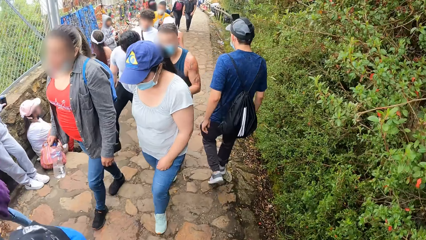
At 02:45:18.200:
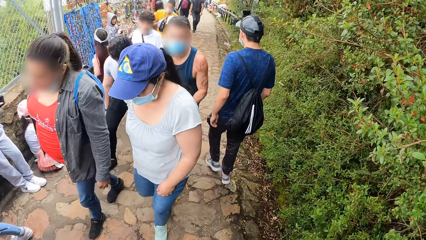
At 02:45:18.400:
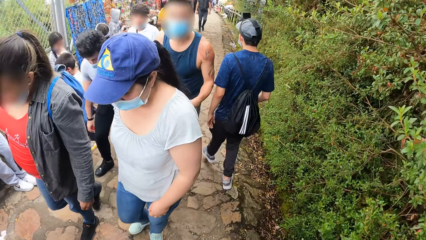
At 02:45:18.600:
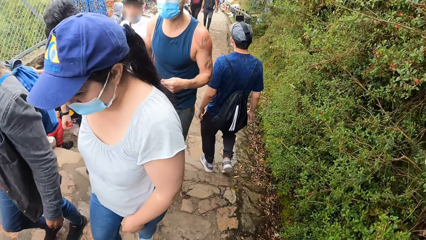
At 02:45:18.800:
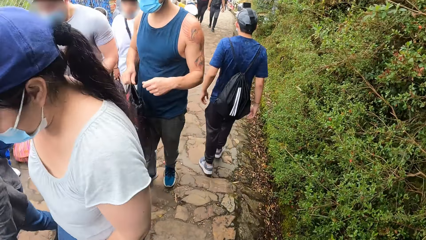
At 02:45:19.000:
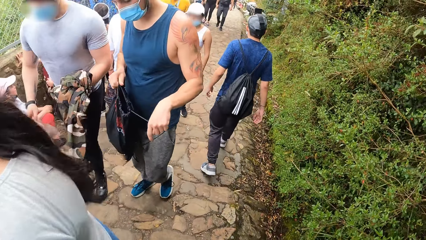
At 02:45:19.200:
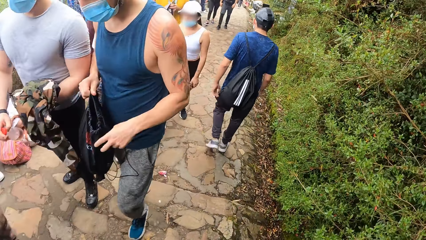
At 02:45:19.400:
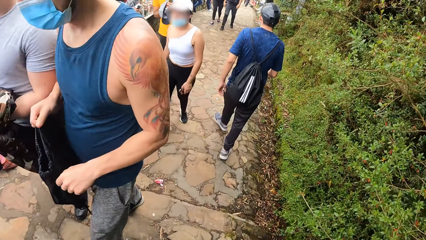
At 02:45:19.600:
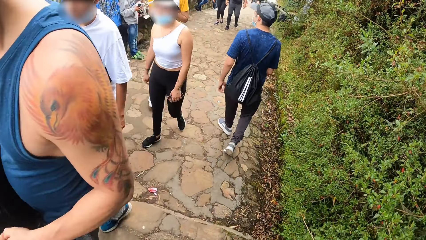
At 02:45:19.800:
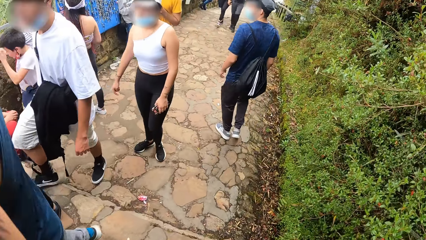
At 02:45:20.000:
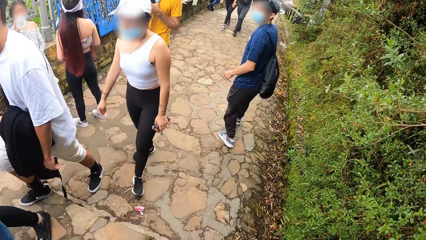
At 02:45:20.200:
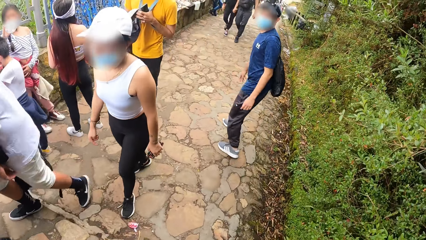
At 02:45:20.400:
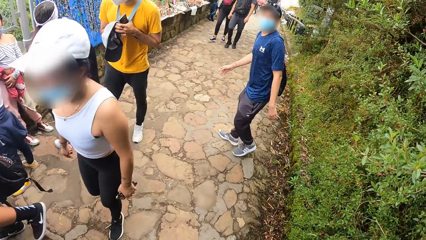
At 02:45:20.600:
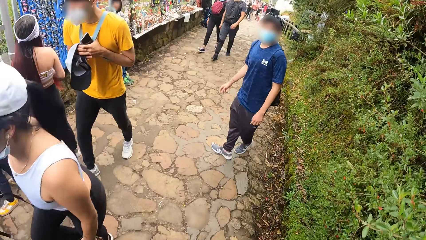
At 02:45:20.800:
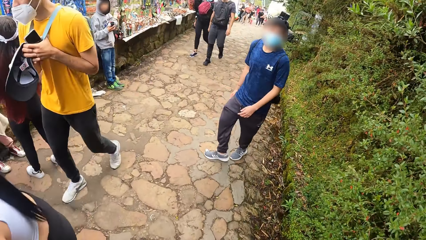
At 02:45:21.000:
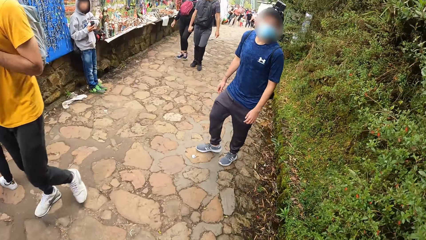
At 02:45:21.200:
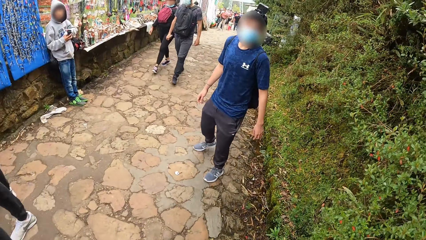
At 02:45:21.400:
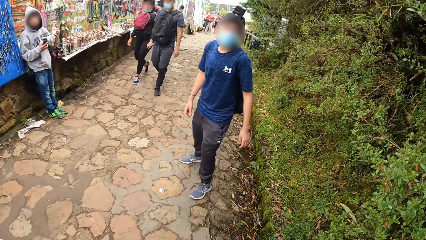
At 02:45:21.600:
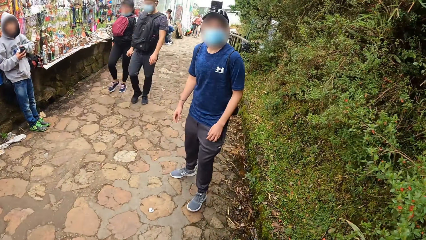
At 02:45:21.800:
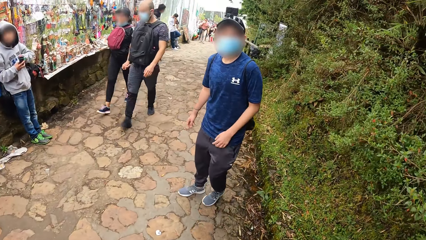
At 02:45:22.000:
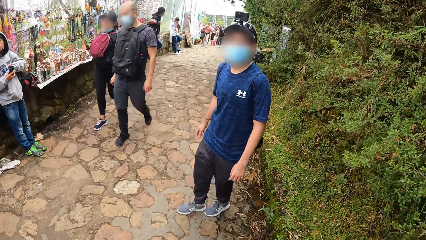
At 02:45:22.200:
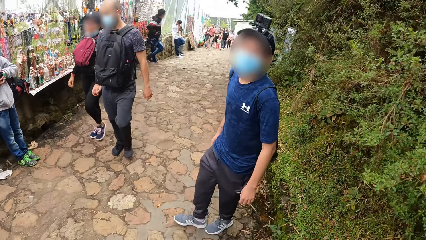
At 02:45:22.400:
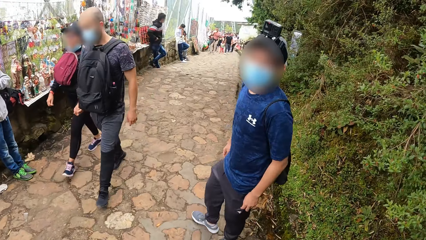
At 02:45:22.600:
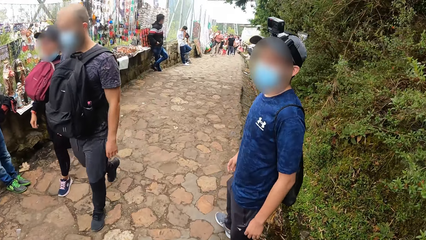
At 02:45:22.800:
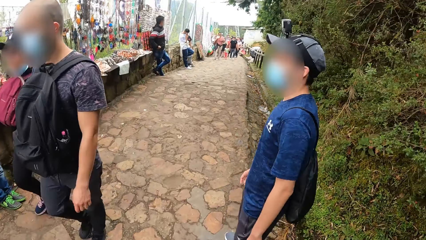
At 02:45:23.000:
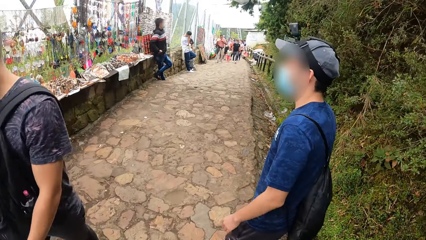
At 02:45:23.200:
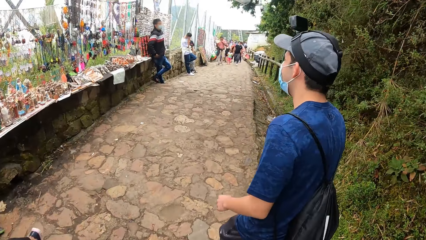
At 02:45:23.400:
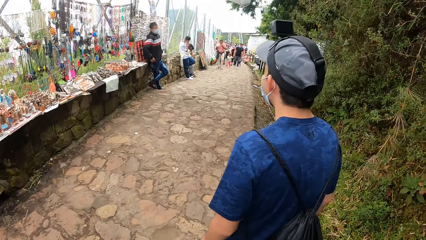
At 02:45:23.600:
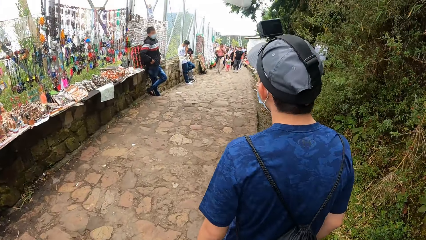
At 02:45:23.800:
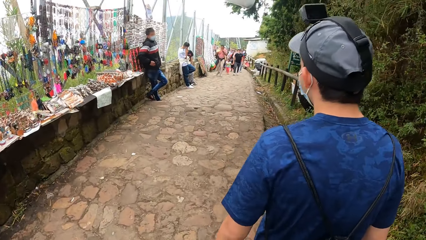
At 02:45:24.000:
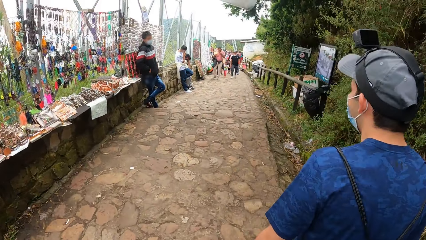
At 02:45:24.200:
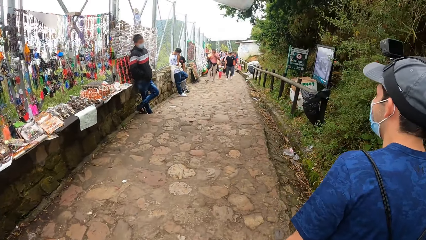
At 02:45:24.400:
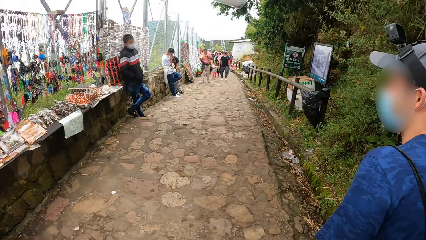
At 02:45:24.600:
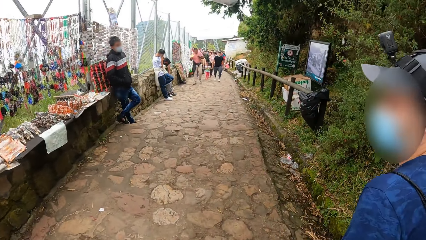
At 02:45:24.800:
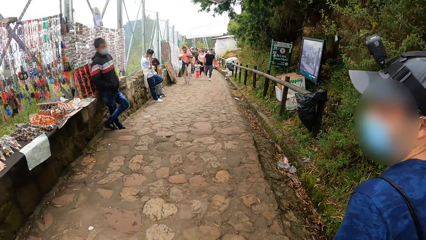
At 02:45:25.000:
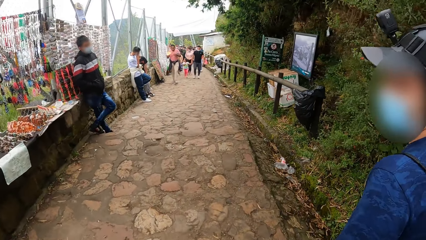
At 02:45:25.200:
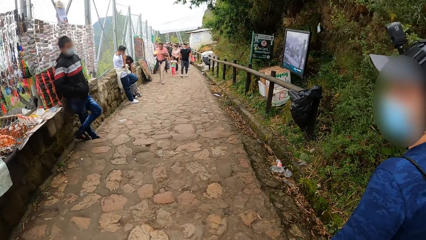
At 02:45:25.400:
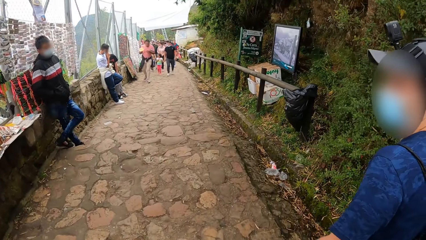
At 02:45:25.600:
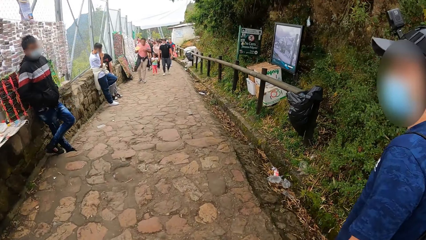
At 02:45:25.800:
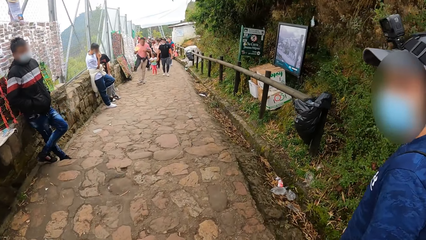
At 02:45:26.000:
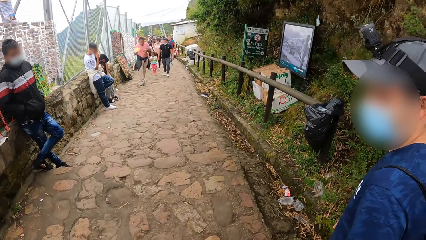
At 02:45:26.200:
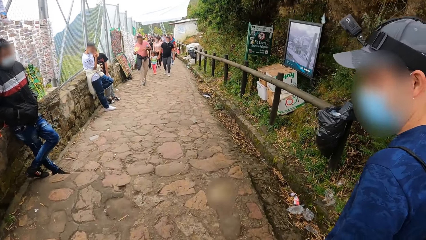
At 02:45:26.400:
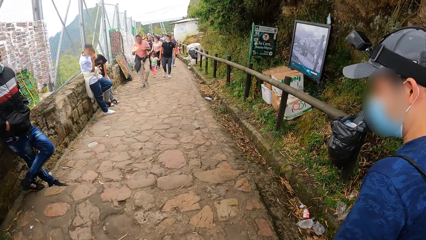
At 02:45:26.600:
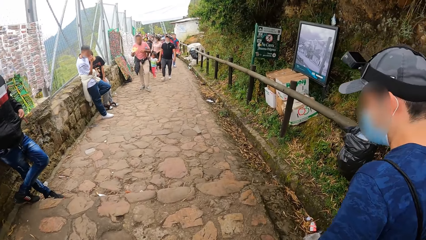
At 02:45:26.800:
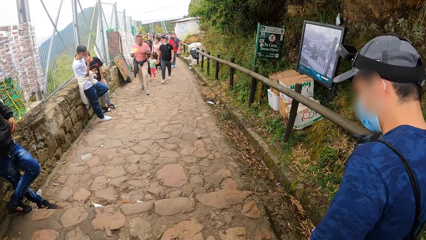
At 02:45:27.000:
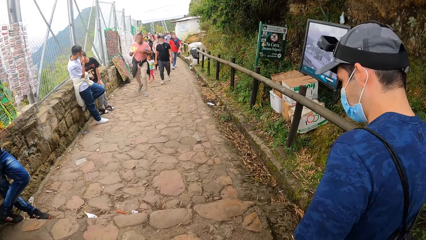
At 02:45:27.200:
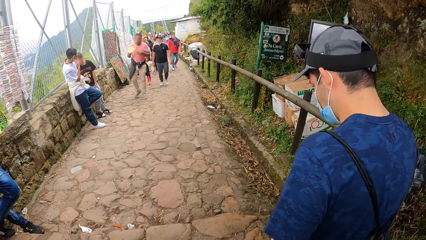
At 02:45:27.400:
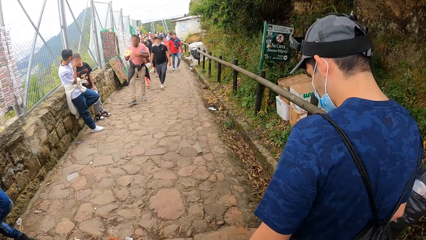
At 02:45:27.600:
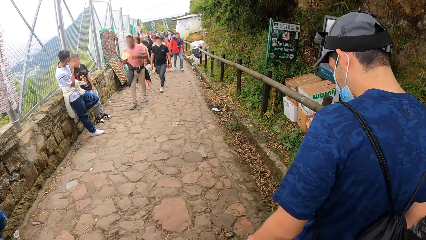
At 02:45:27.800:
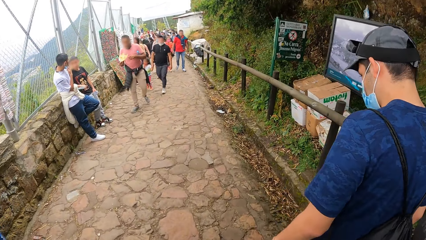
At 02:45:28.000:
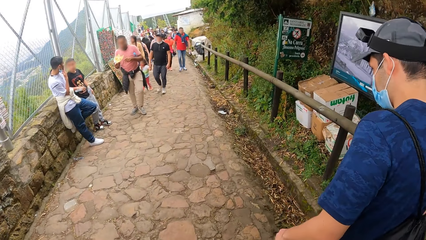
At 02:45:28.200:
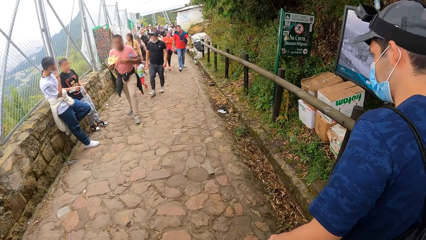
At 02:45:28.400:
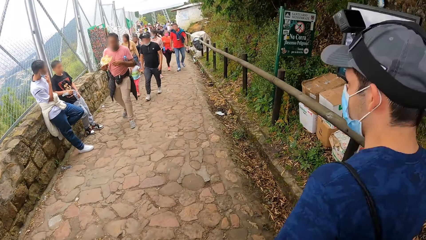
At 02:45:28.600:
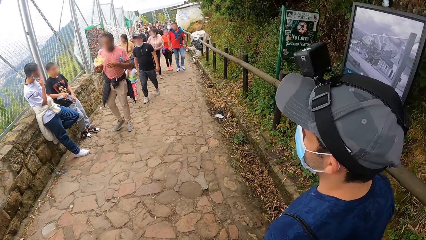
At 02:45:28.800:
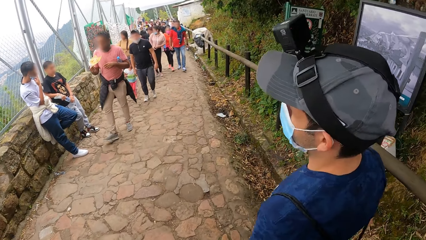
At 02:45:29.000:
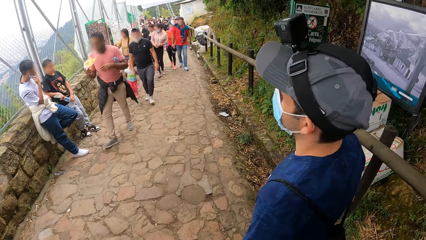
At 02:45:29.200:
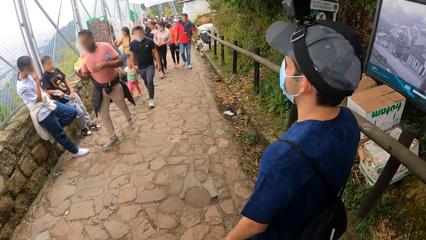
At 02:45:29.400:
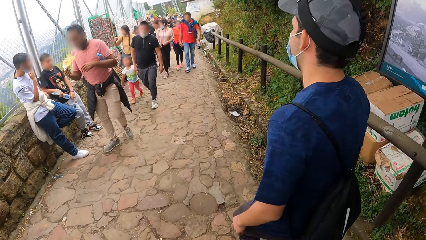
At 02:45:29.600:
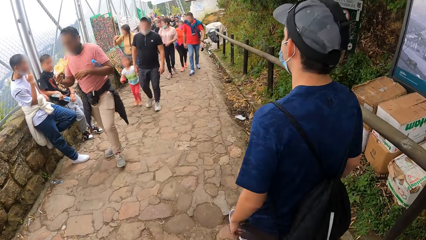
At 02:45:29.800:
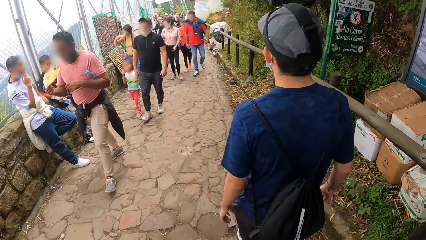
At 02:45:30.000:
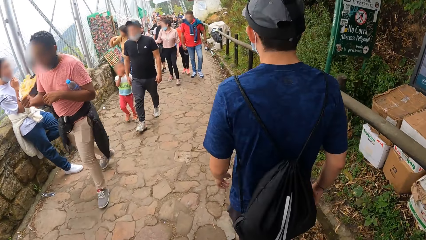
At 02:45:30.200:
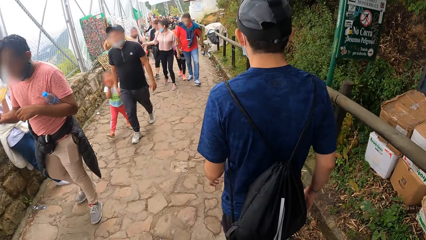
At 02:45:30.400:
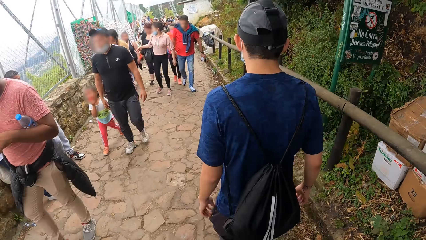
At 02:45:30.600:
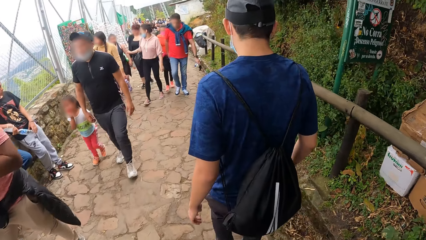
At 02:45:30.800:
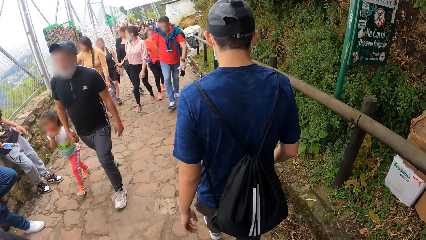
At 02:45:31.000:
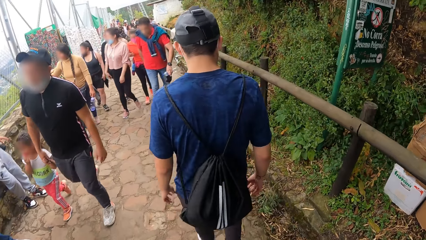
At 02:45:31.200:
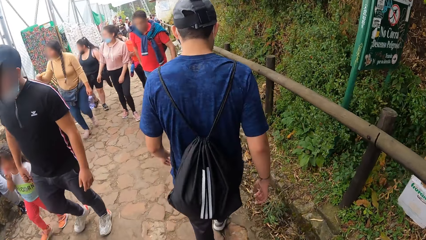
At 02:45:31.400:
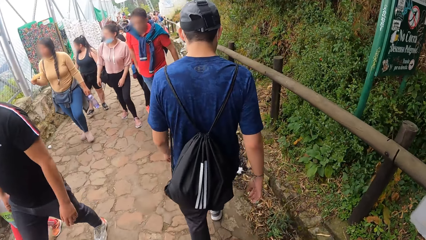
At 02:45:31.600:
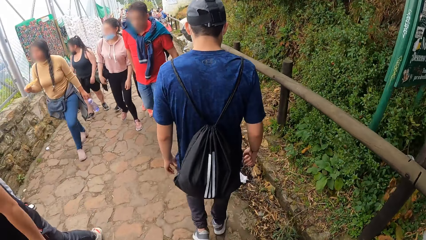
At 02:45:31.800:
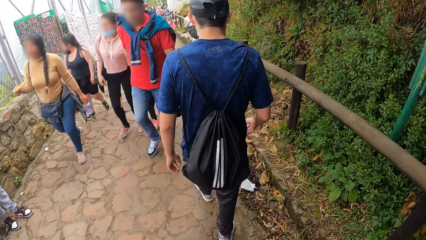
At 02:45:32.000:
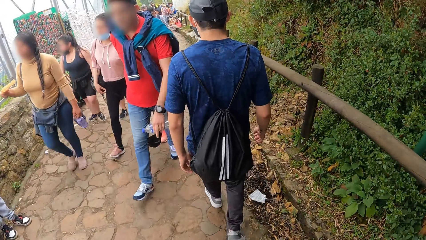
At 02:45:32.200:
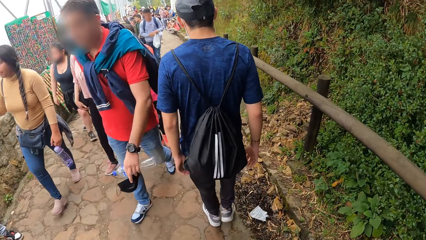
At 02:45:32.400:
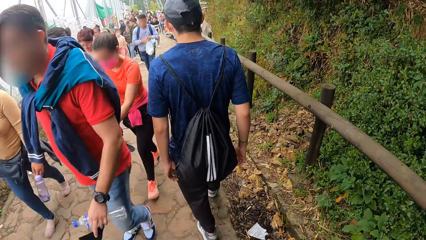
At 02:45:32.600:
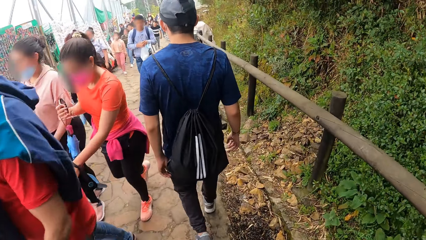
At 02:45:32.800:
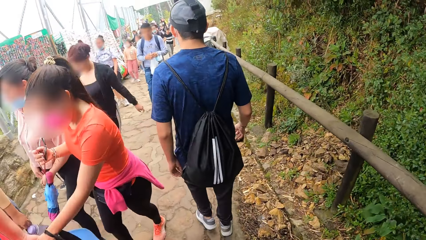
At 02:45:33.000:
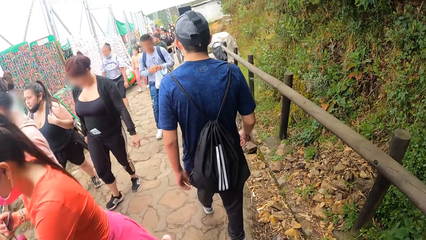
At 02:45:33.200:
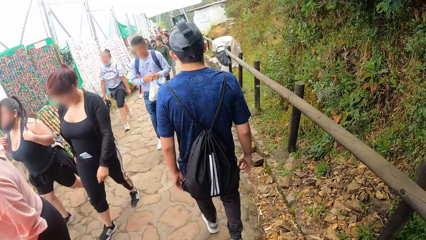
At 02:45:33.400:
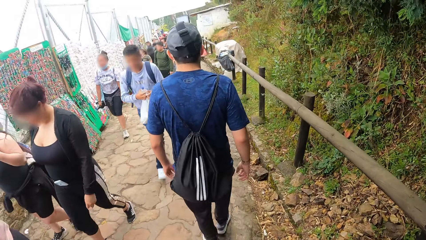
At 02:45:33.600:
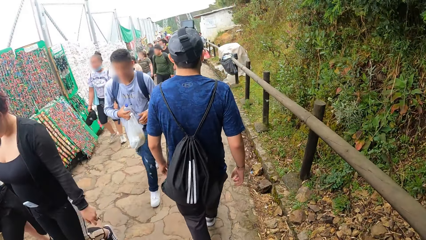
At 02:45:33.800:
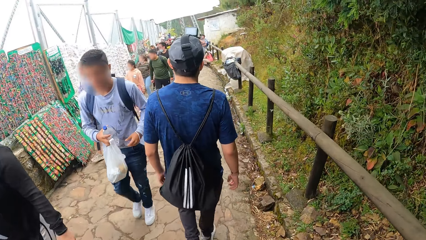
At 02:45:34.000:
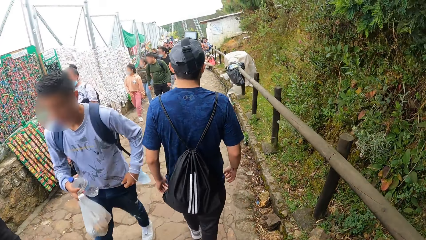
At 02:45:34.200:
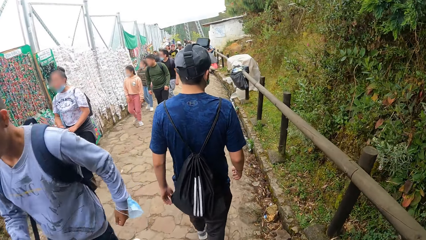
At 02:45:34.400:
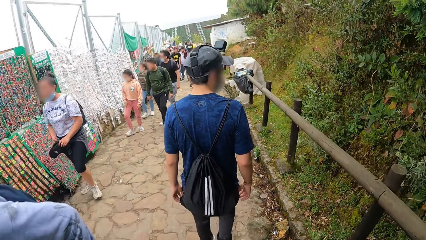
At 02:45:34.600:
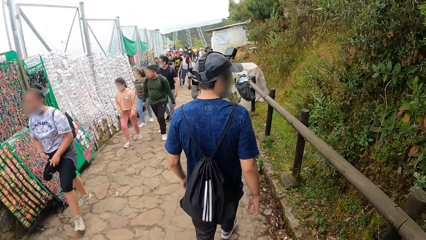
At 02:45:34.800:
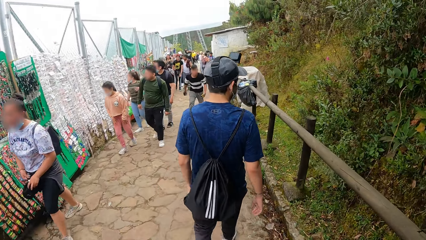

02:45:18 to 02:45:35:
The camera wearer walks down the stairs. A man turns towards the camera wearer. The man interacts with the camera wearer. The man walks down the stairs. The camera wearer walks on a sidewalk.
